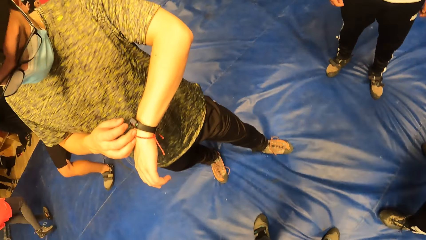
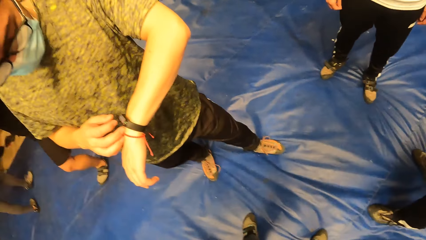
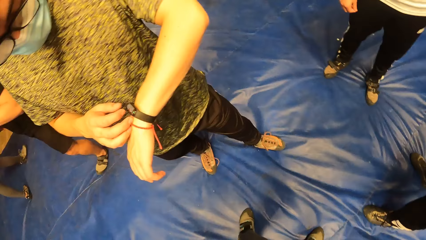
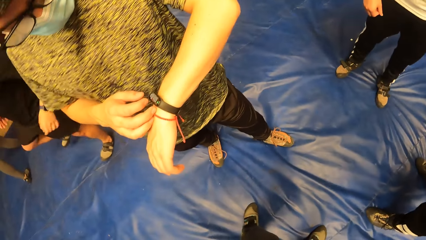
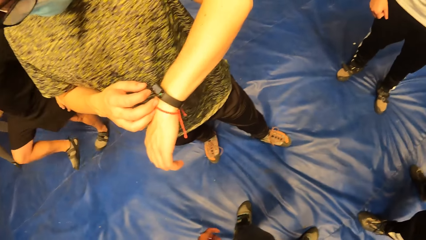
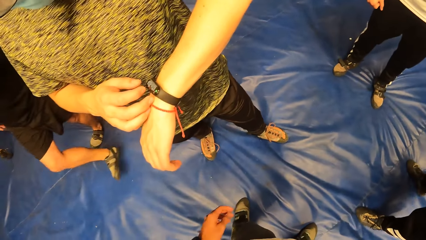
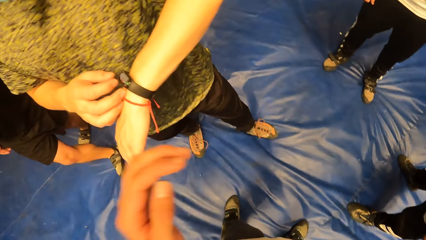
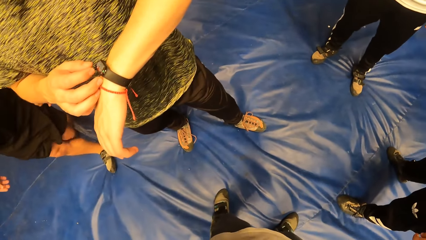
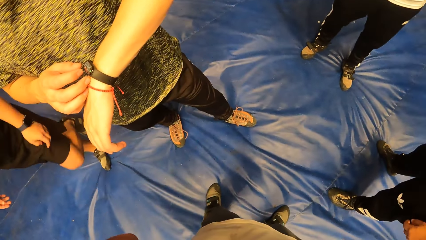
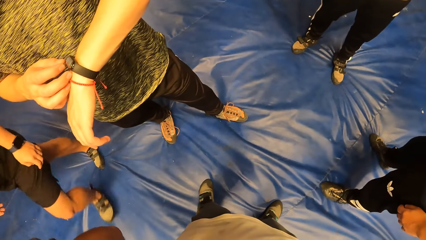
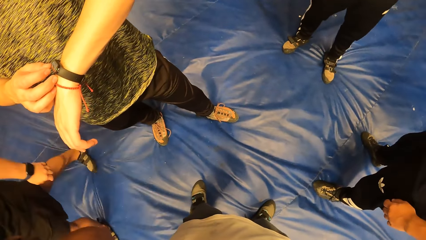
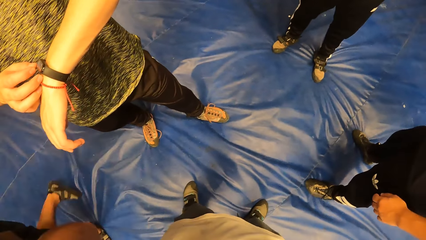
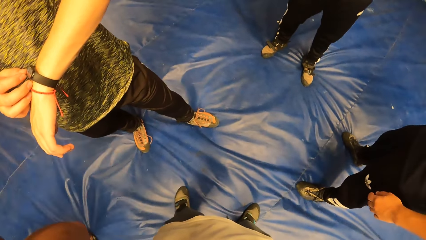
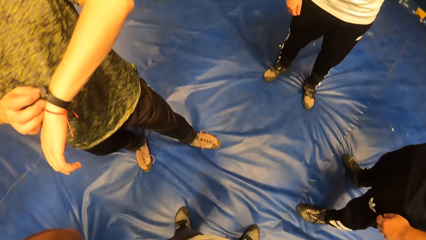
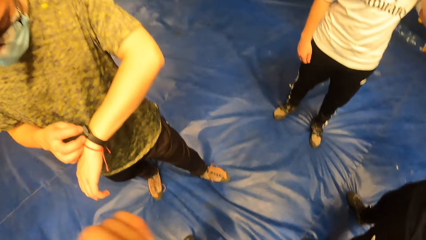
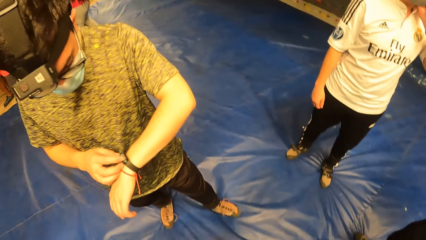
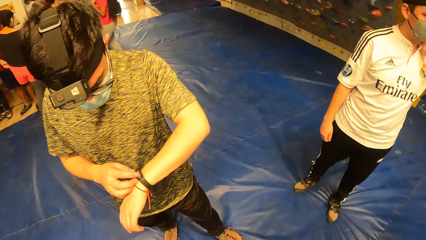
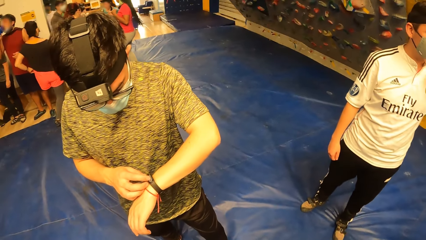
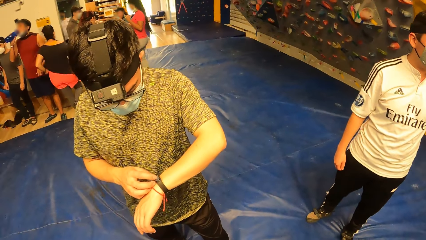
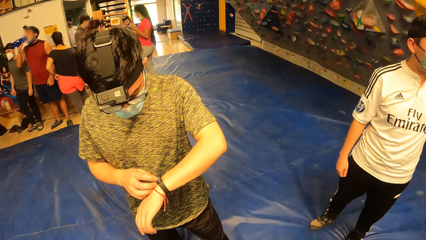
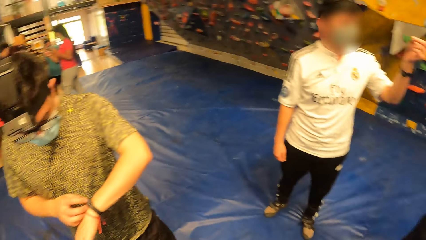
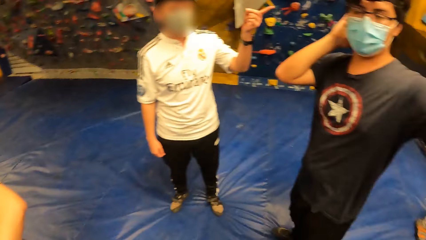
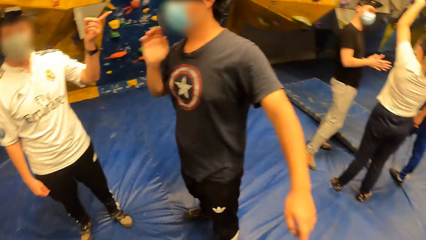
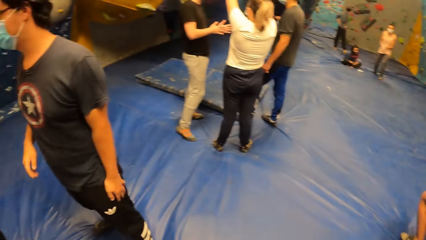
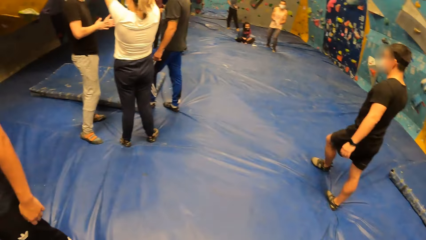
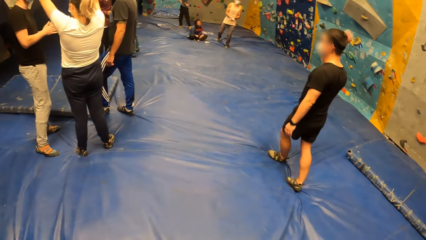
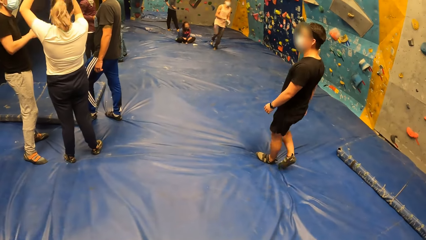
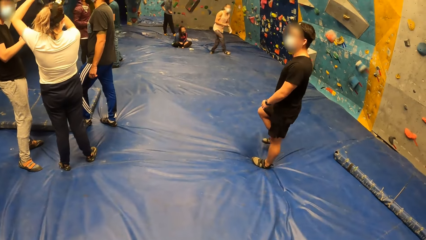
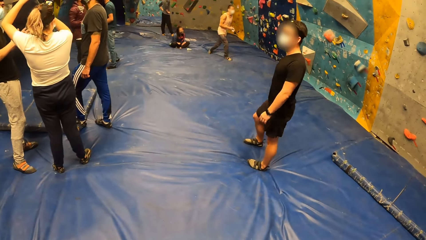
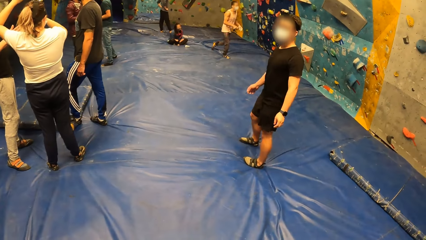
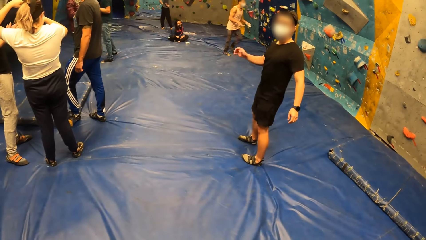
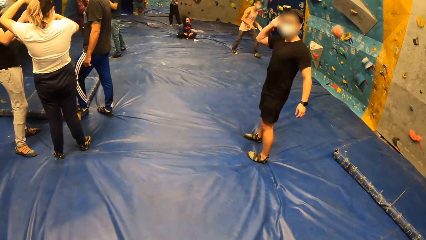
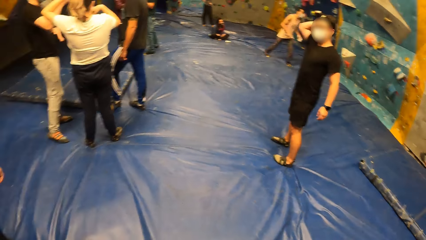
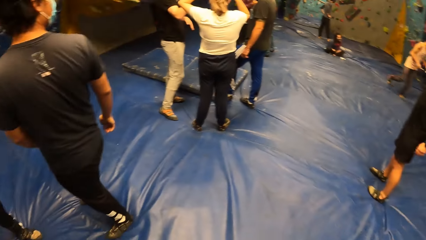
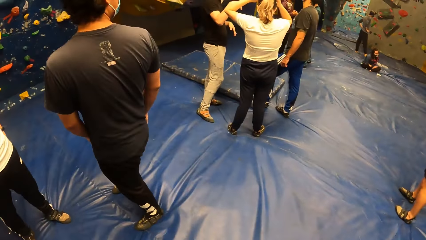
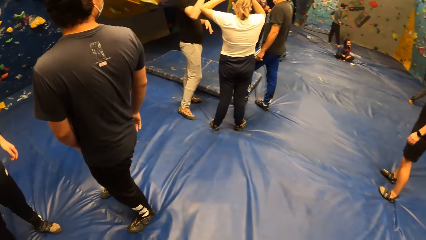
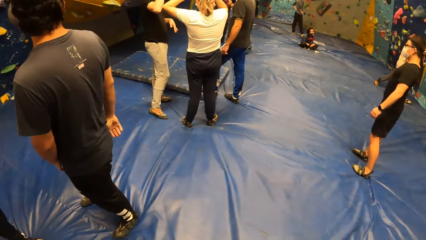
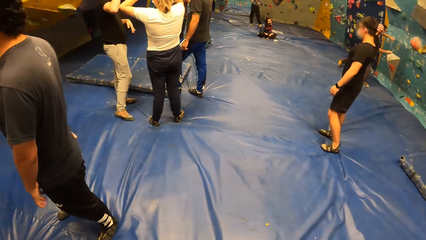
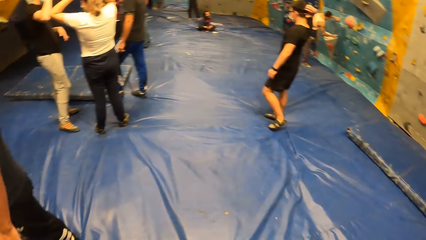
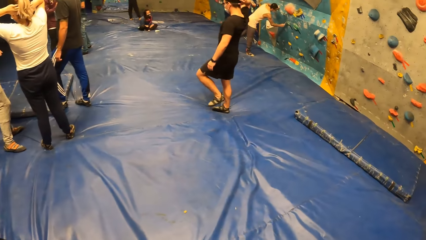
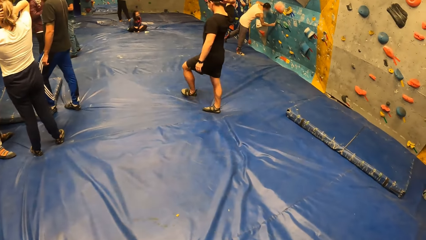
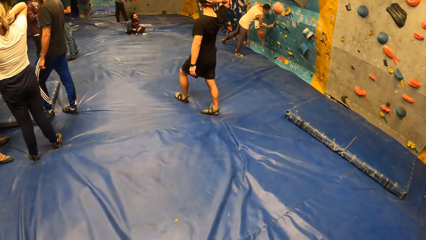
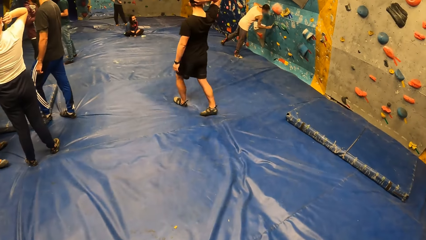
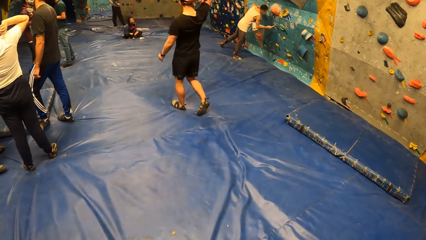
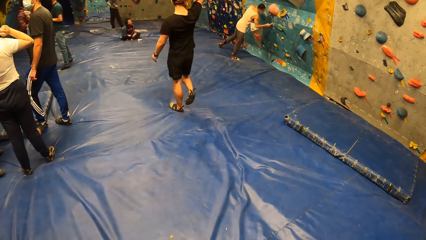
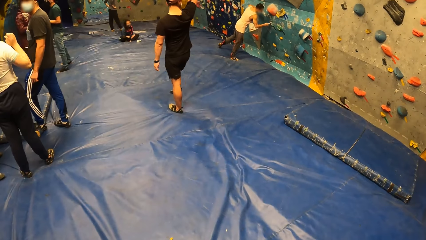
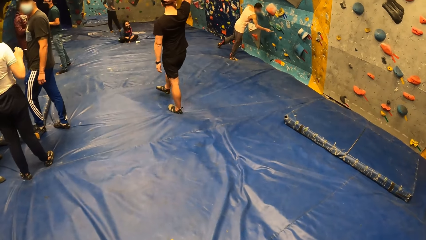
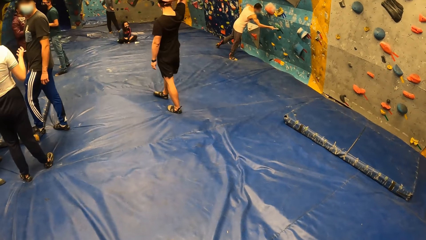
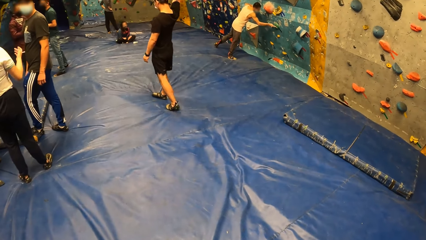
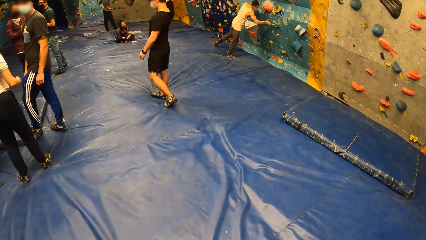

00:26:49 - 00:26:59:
The camera wearer lifts a hand. They look around.

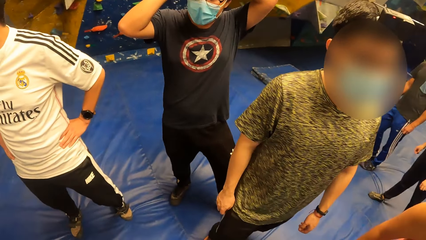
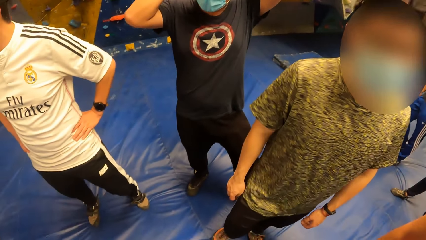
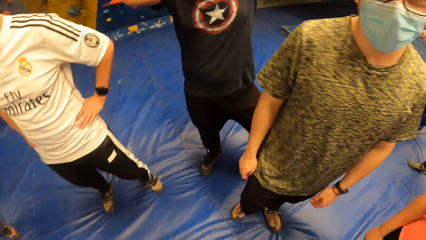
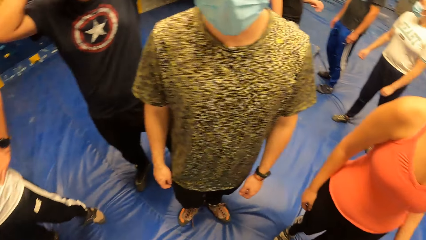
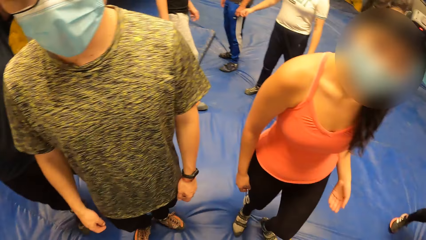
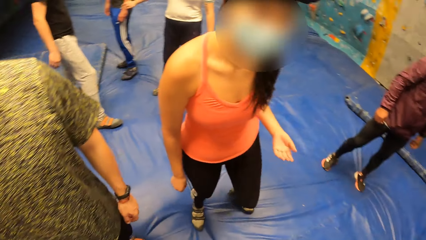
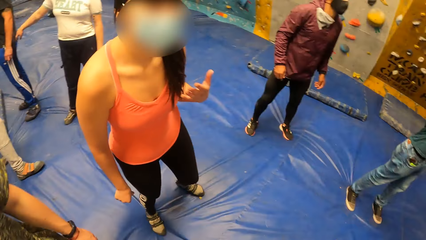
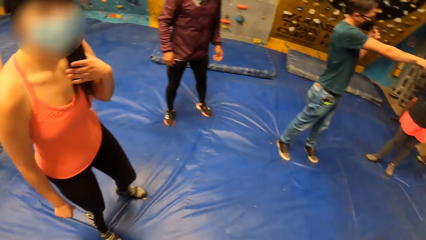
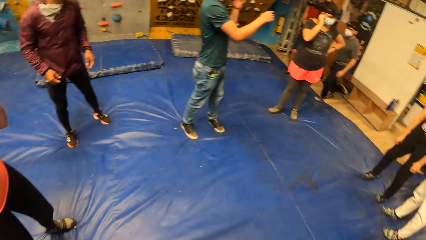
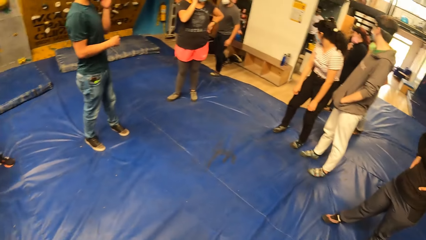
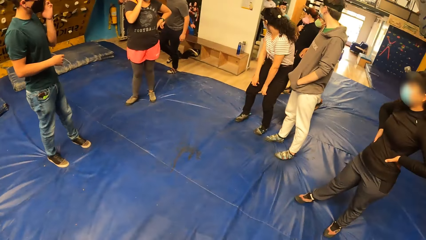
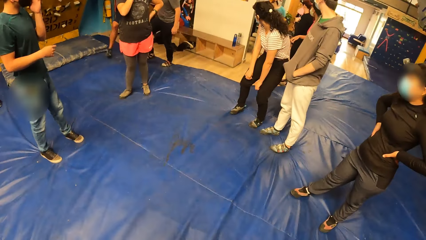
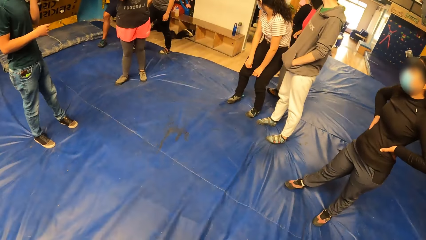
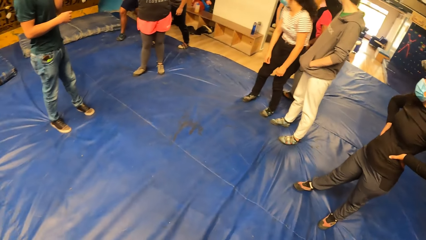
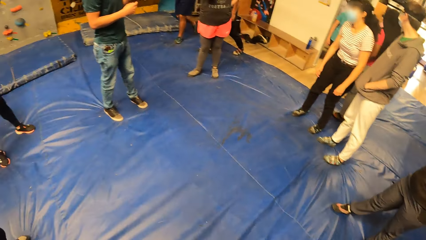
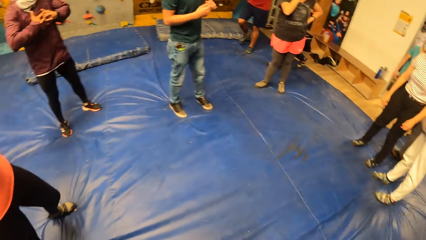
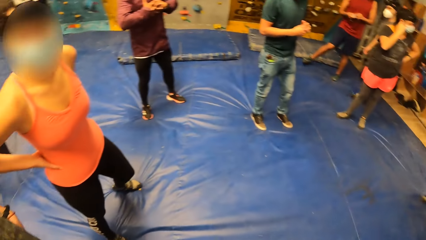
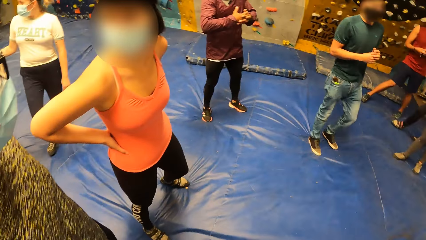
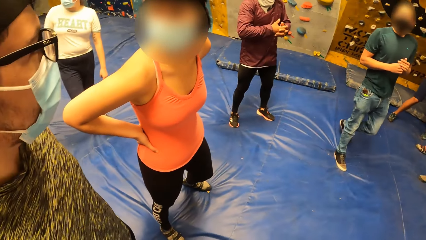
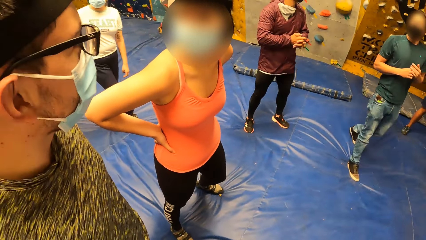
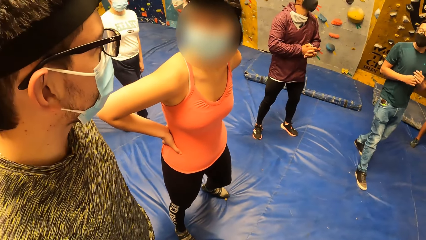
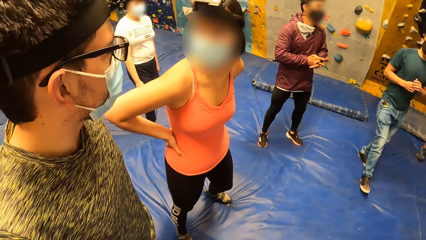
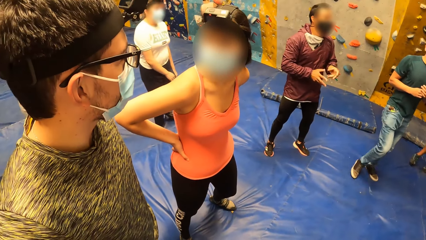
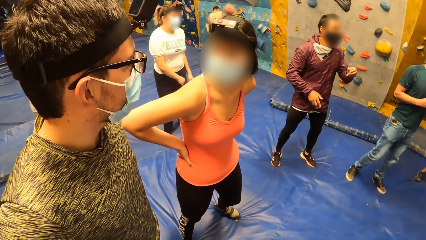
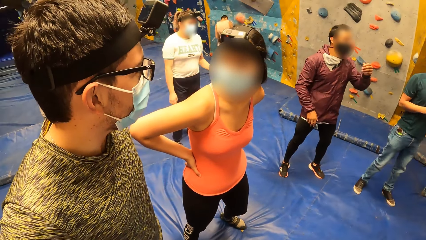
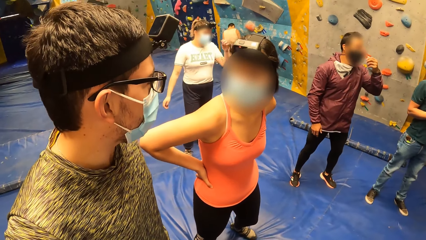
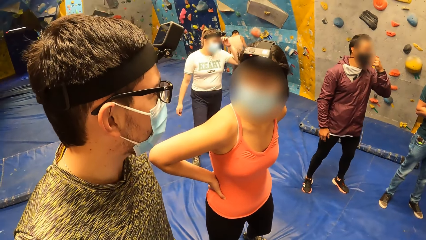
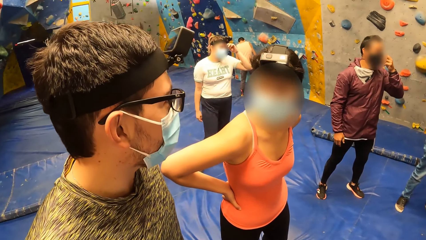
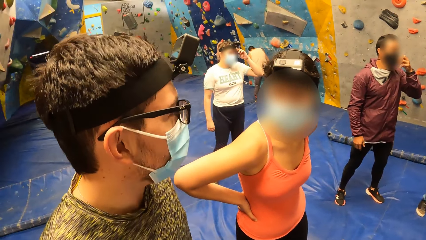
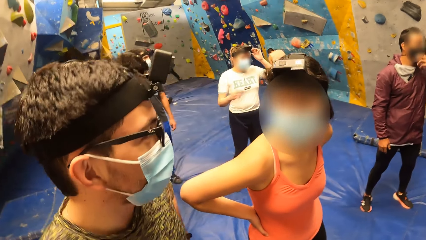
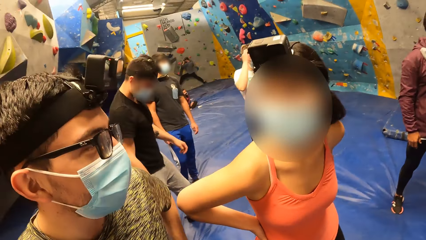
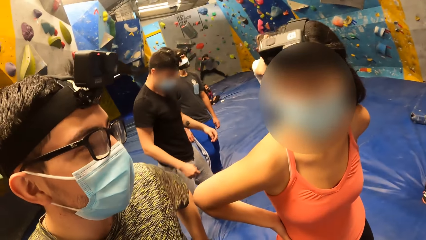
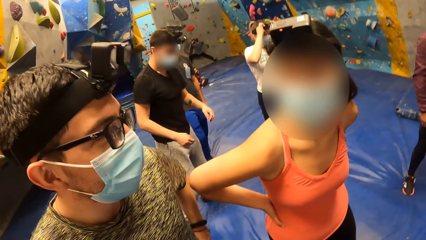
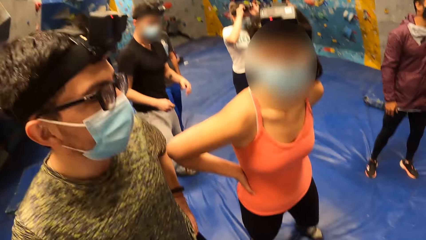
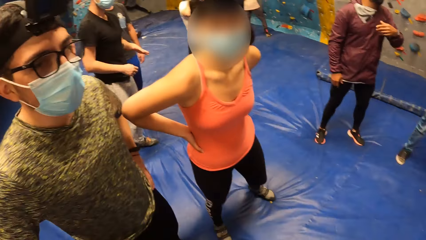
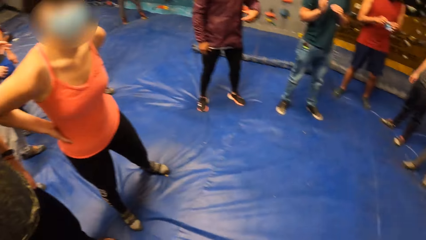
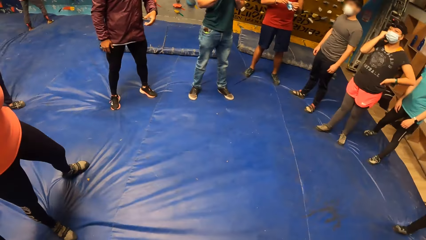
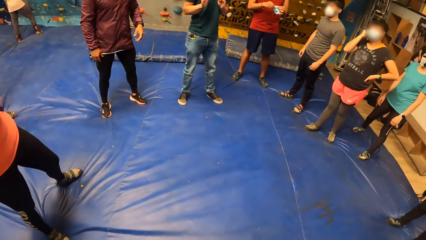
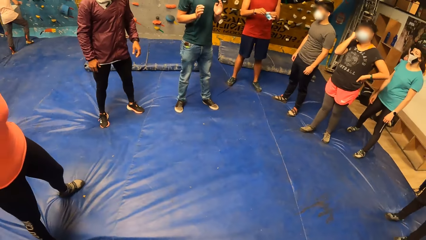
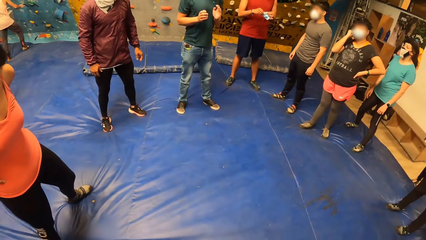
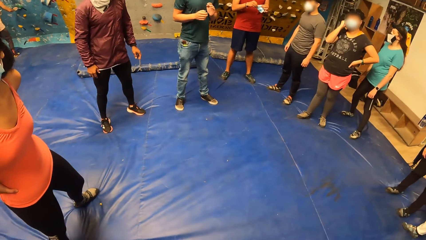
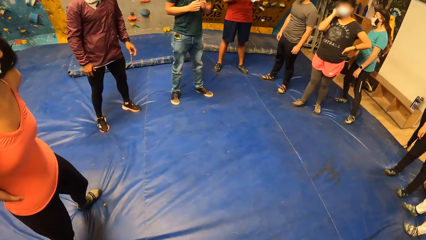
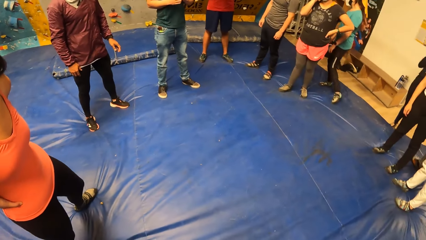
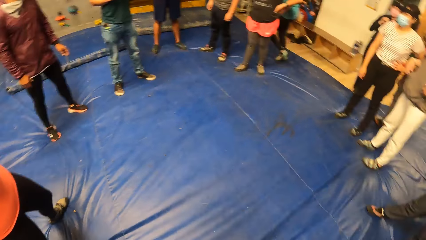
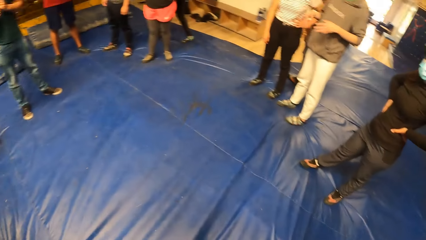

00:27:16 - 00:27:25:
The camera wearer looks around. A woman interacts with a man. The camera wearer stares at the foam mattress.
